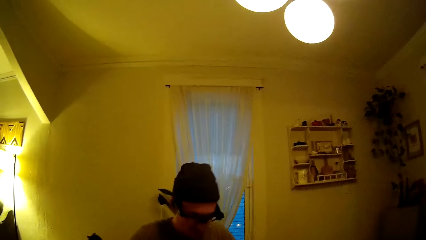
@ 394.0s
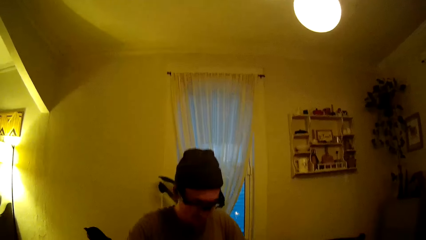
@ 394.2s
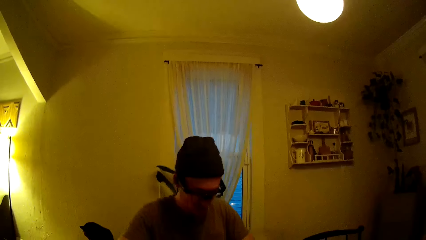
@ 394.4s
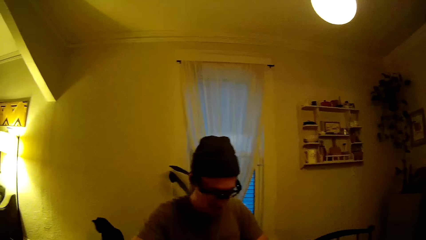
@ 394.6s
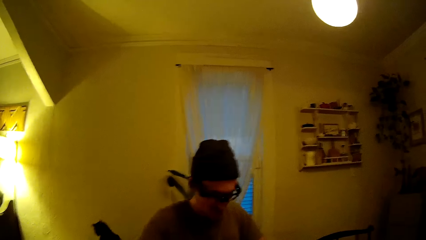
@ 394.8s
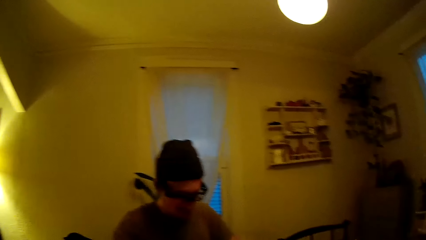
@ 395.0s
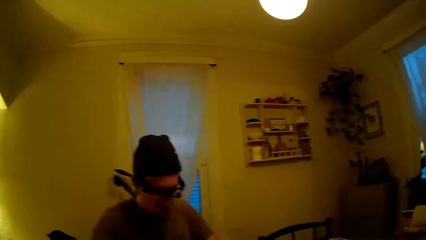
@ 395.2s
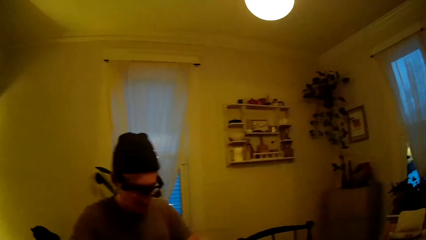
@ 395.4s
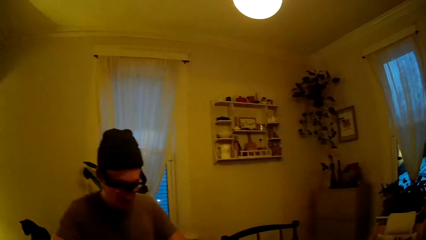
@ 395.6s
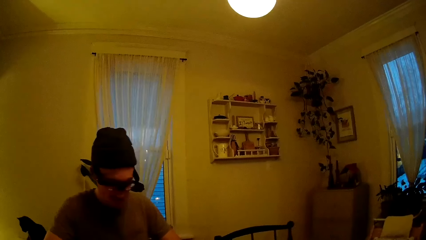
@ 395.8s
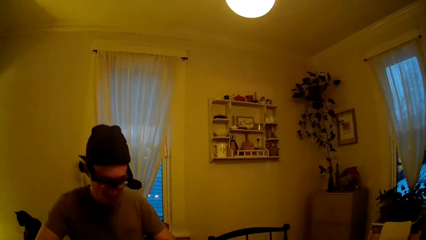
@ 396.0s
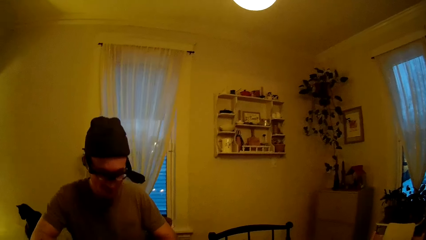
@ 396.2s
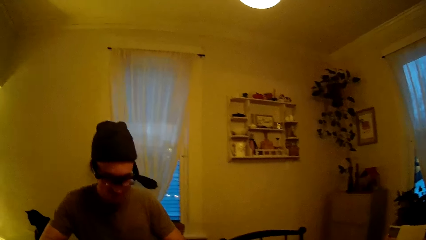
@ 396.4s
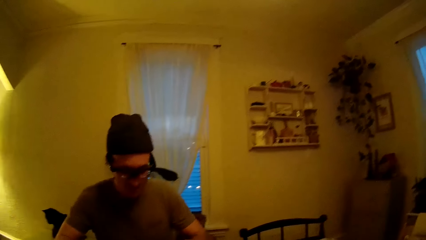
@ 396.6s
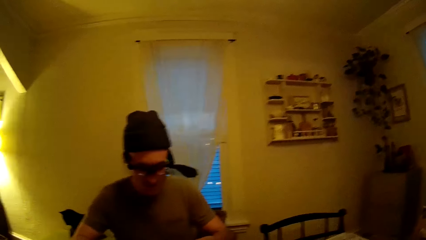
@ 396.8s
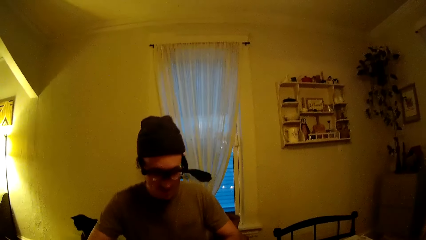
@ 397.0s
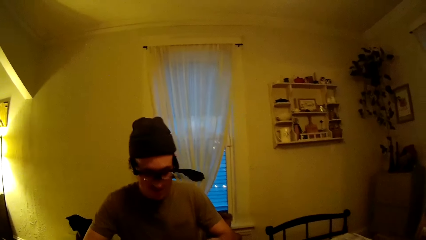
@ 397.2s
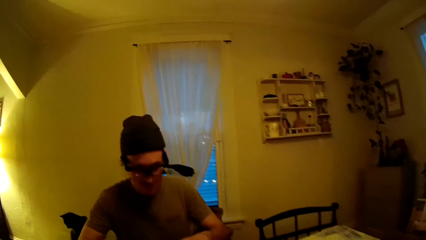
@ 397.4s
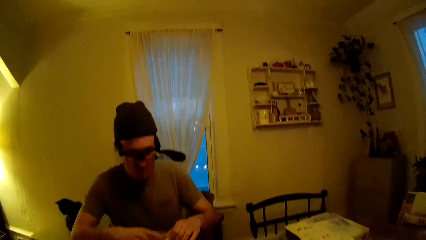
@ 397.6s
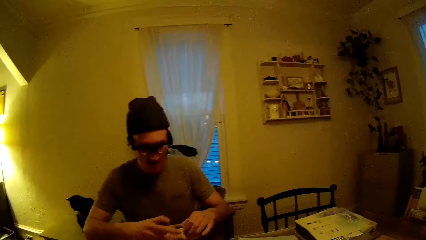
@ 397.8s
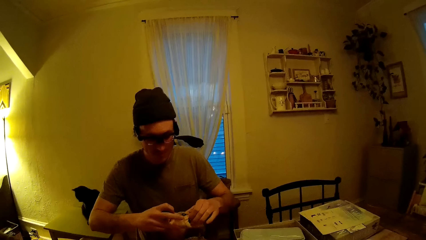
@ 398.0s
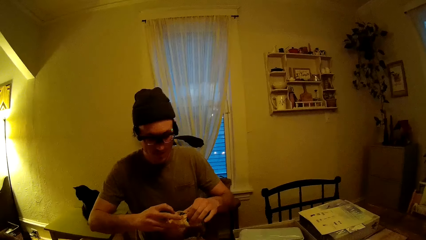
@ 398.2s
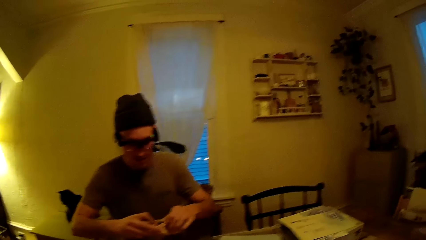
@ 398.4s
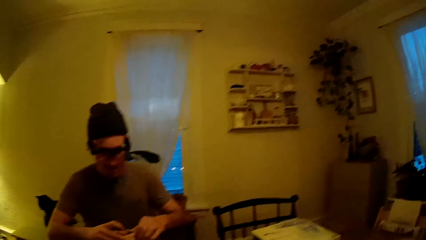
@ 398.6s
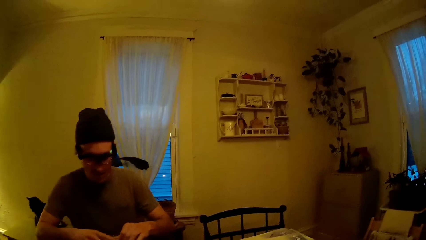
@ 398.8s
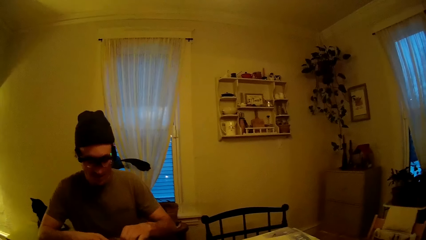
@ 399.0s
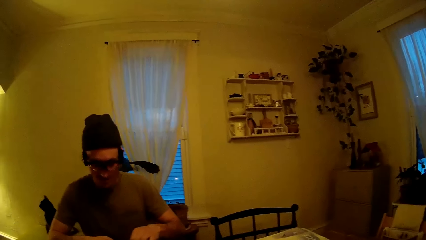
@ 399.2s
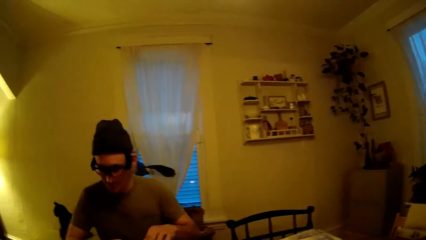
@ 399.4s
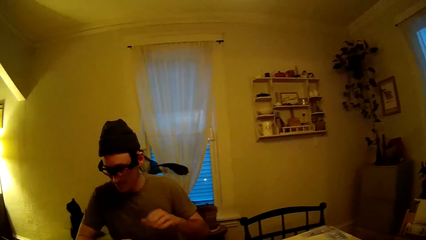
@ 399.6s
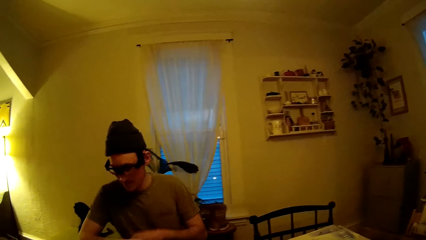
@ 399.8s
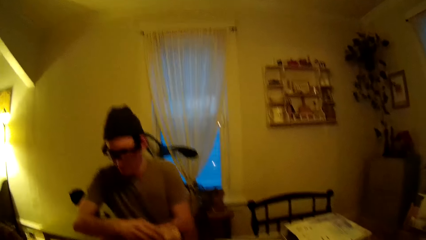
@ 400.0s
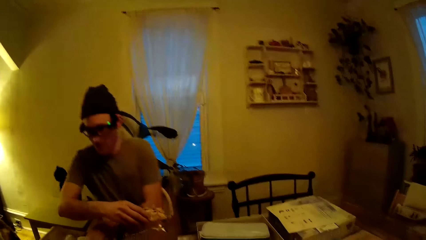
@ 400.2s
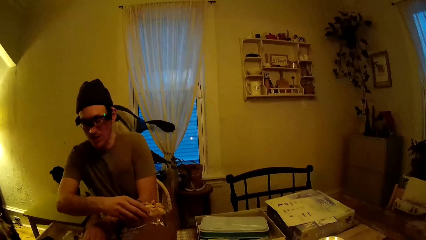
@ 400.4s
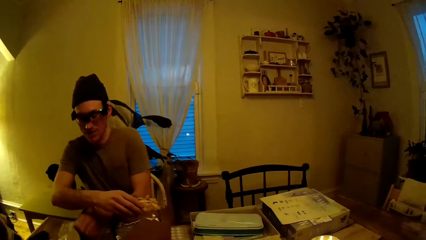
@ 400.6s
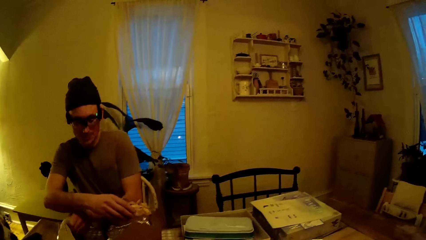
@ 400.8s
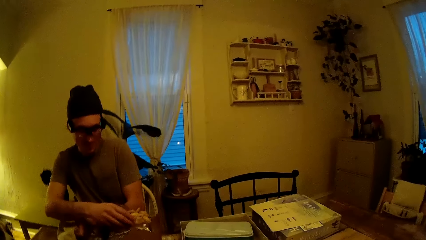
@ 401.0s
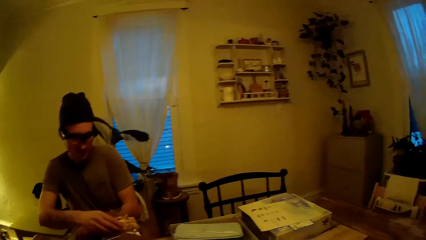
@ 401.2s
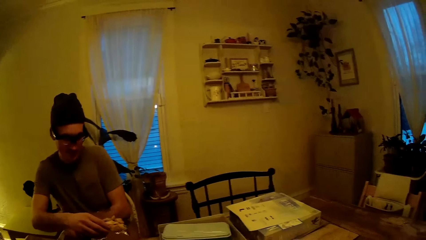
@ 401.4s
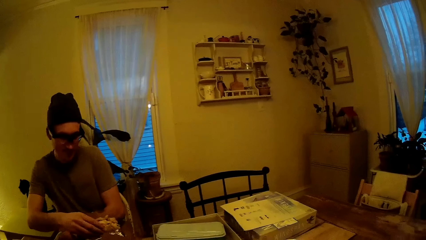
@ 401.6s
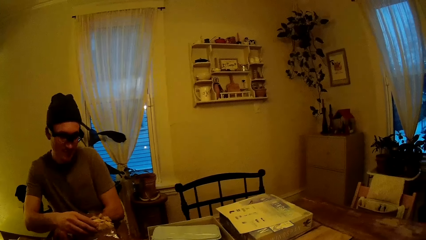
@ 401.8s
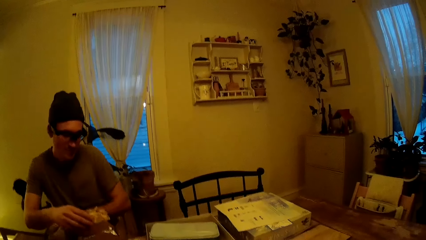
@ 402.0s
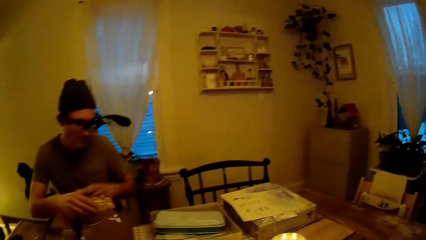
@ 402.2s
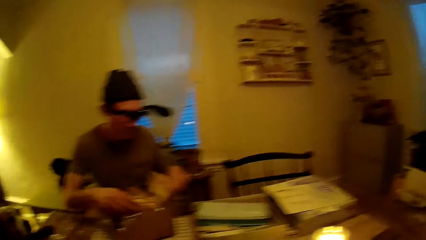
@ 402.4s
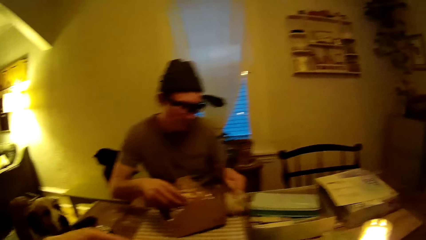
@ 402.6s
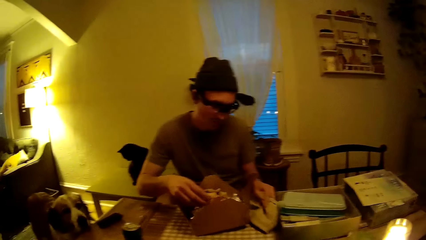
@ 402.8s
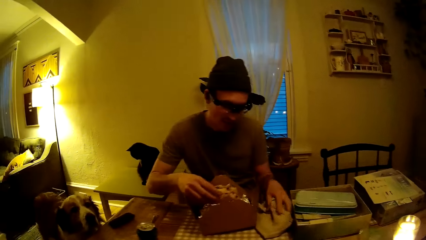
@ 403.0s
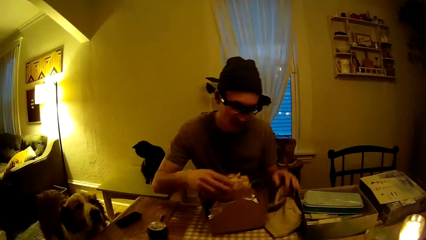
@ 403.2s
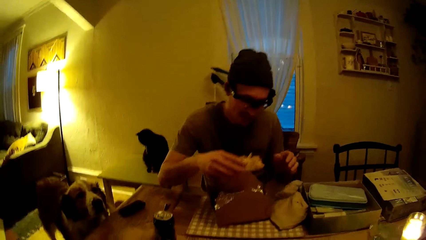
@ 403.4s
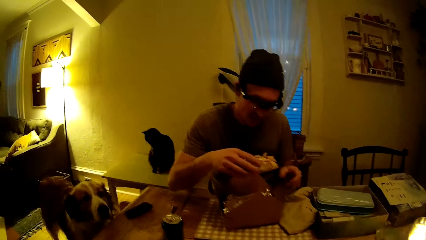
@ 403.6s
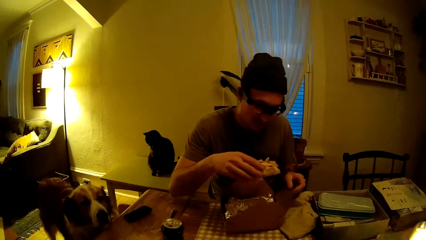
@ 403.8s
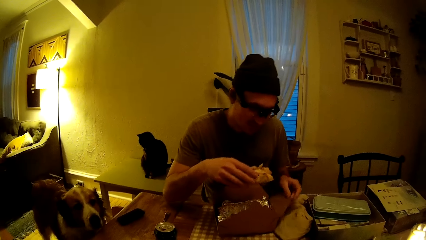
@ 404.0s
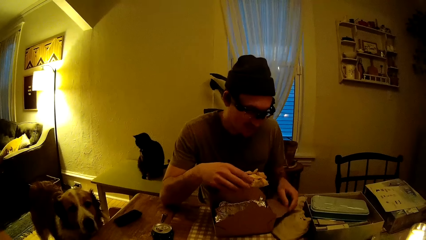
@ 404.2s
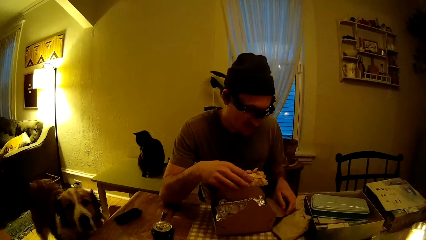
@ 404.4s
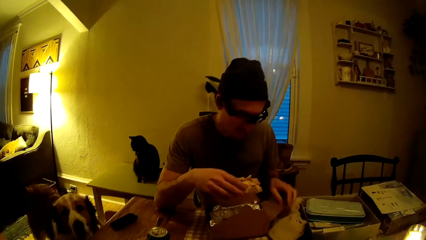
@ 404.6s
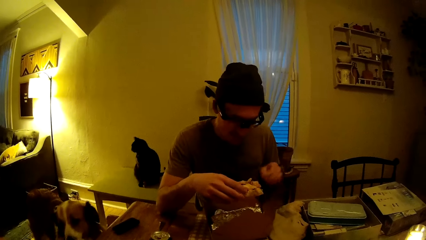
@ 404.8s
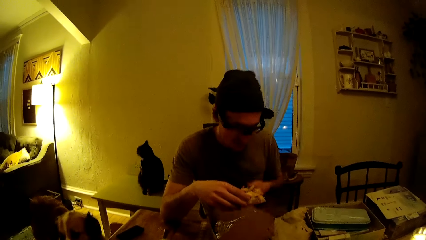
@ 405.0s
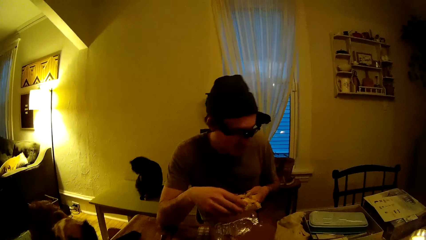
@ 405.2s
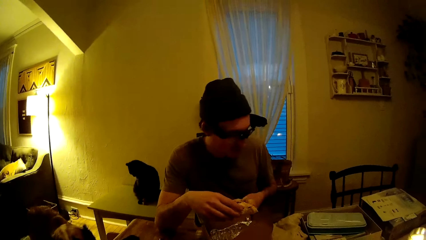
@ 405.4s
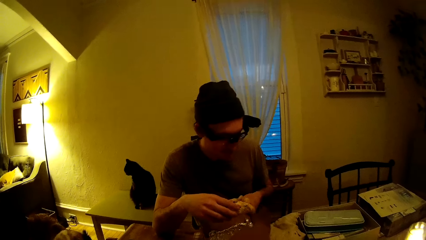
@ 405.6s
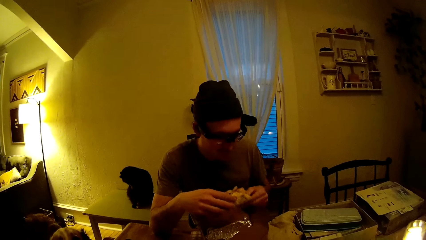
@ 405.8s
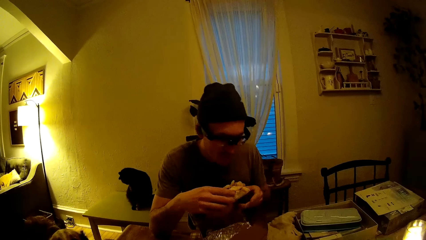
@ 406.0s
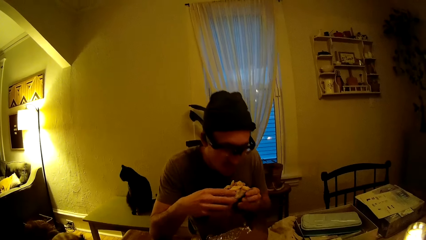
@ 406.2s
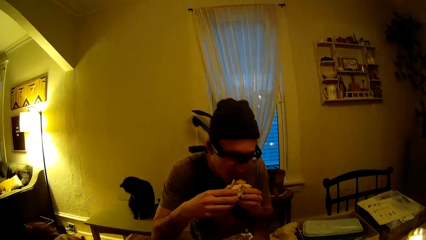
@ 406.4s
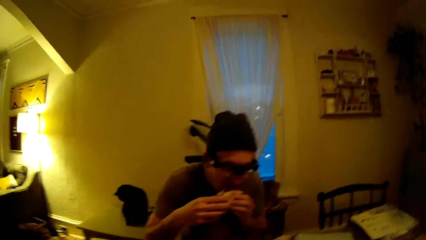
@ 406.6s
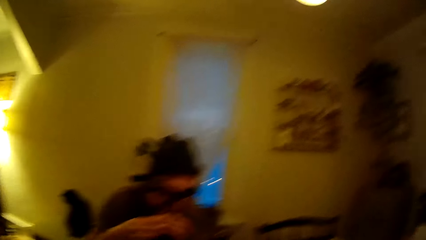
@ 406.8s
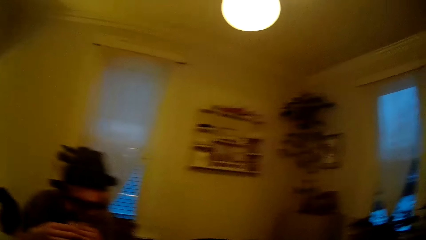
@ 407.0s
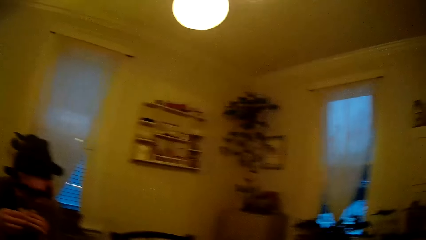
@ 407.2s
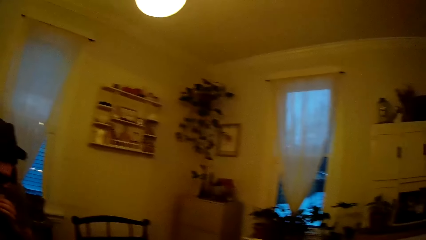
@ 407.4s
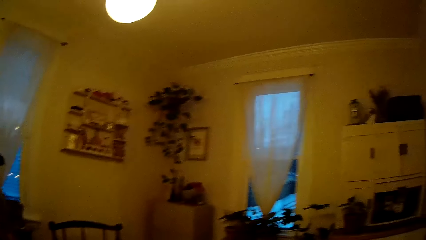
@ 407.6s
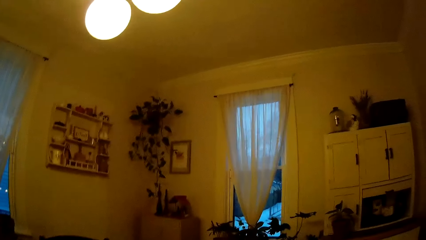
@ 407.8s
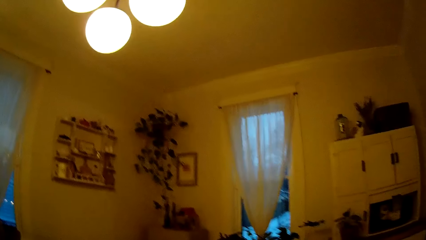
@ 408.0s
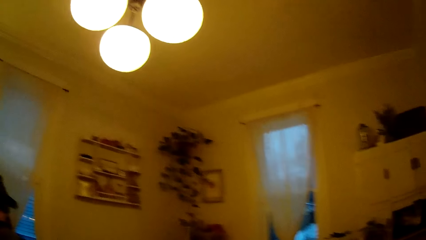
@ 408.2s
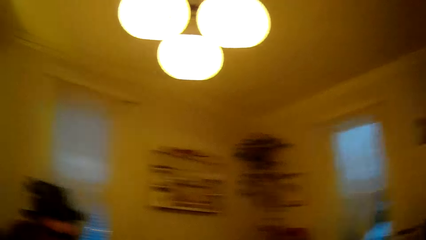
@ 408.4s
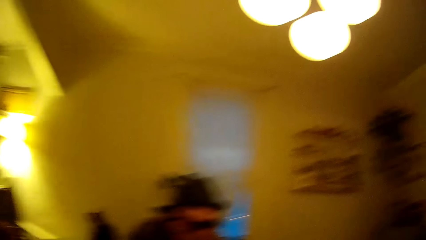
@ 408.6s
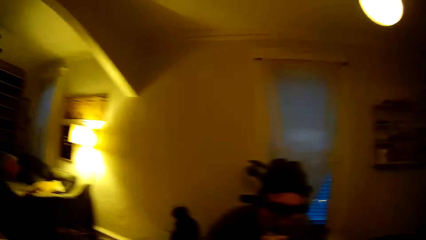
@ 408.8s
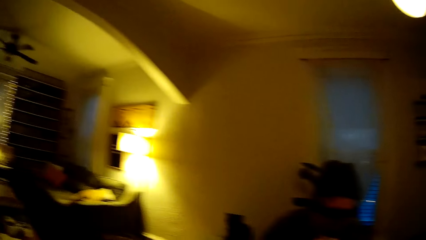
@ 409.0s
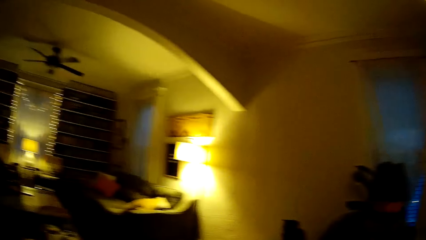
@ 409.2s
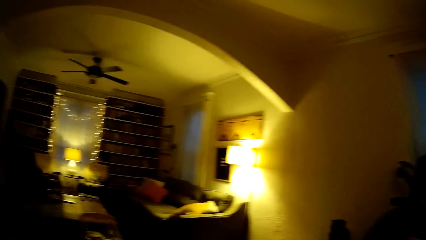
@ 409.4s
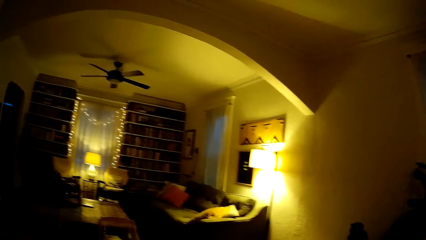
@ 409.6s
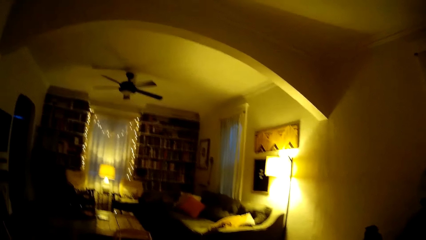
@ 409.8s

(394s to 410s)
The man picks some food in the box. The man talks to the camera wearer. The man brings out a wrapped food from the brown box on the table with both hands. The man moves a piece of cloth. The man holds the wrapped food in his right hand. The man drops a white napkin on the table with his left hand. The man eats some food. The man puts the wrapped food in his mouth with both hands. The camera wearer looks around the house.
